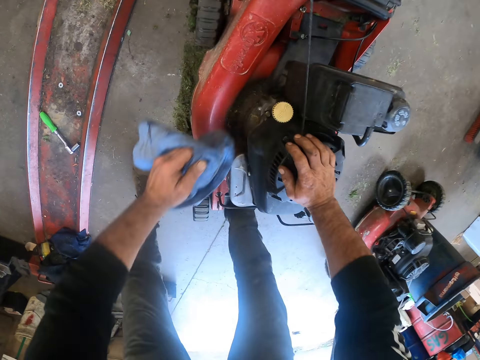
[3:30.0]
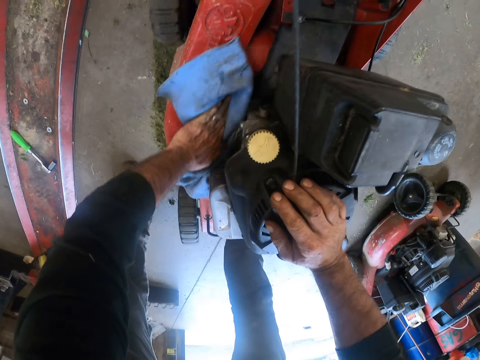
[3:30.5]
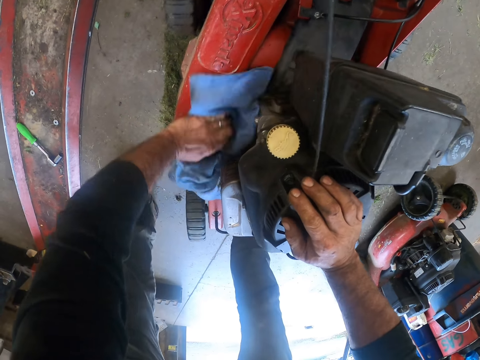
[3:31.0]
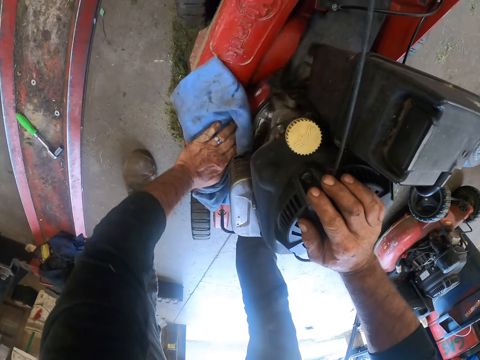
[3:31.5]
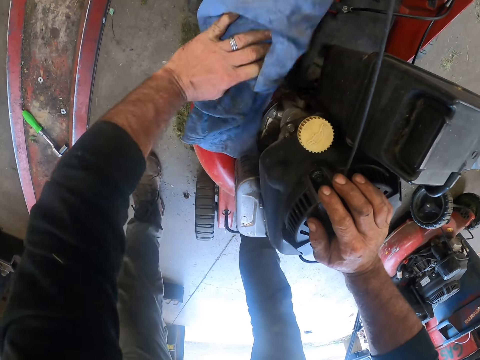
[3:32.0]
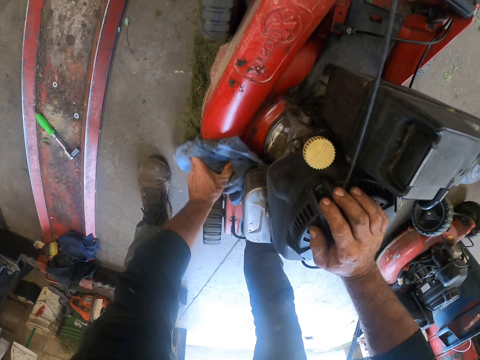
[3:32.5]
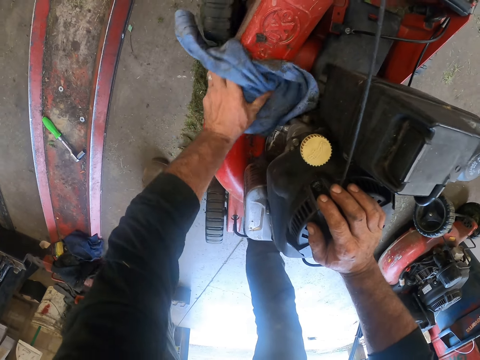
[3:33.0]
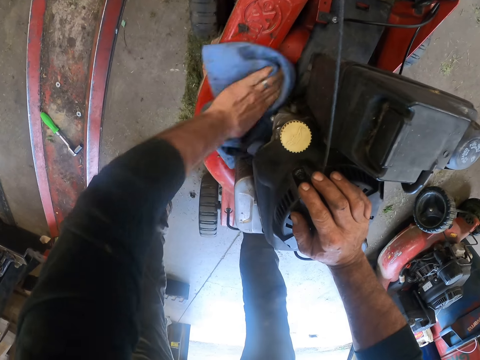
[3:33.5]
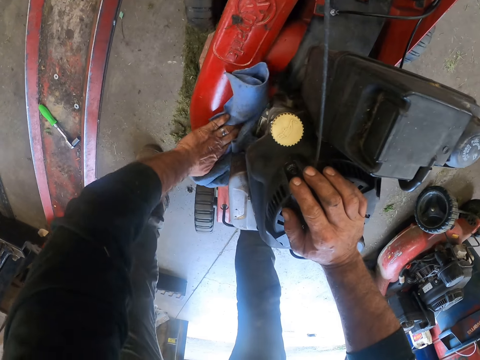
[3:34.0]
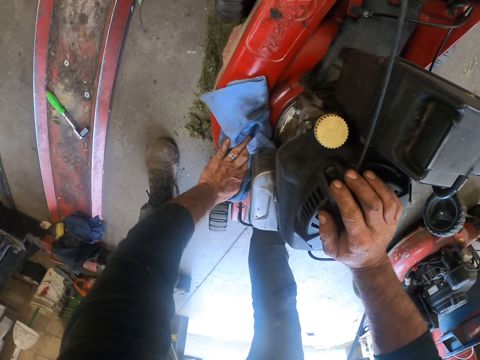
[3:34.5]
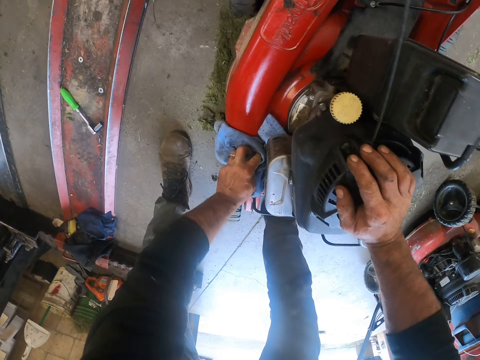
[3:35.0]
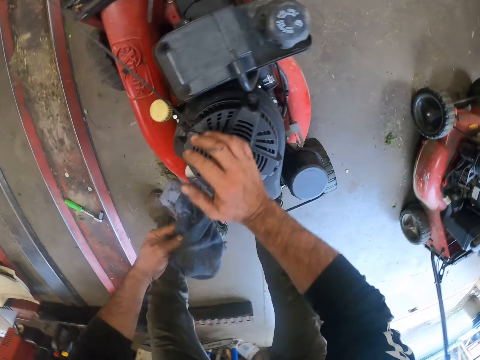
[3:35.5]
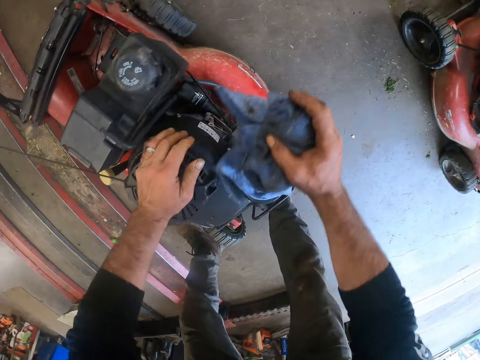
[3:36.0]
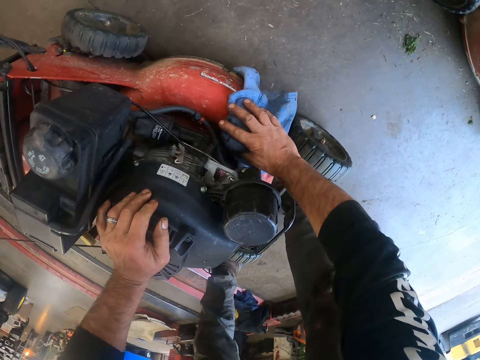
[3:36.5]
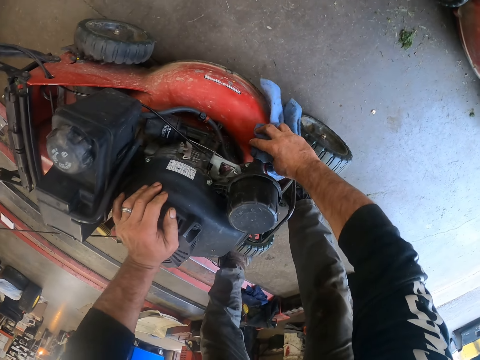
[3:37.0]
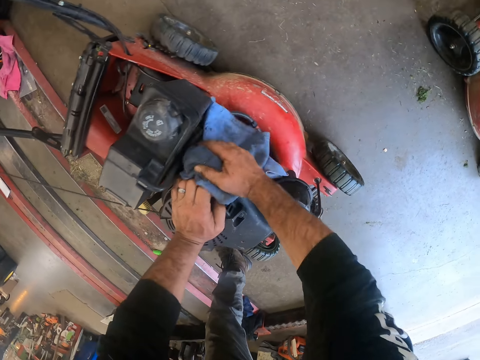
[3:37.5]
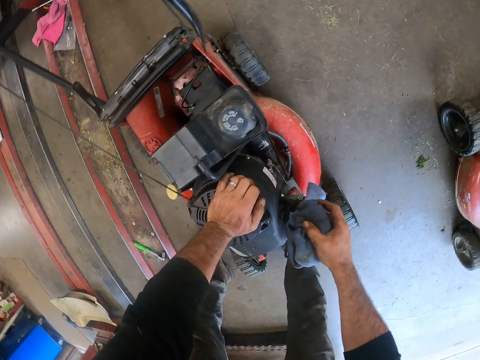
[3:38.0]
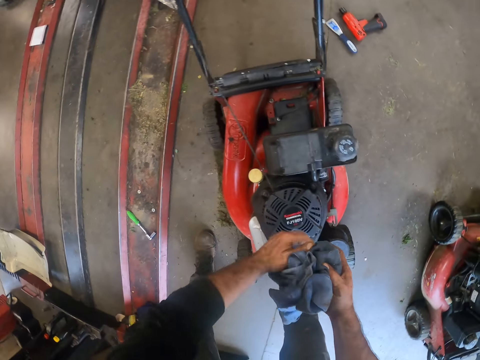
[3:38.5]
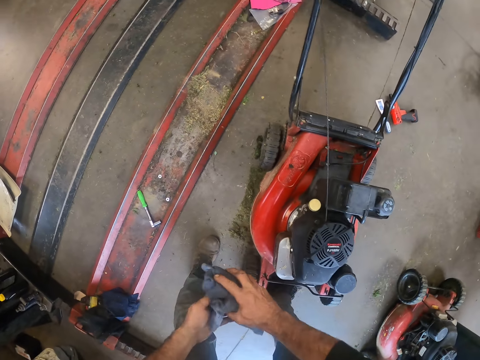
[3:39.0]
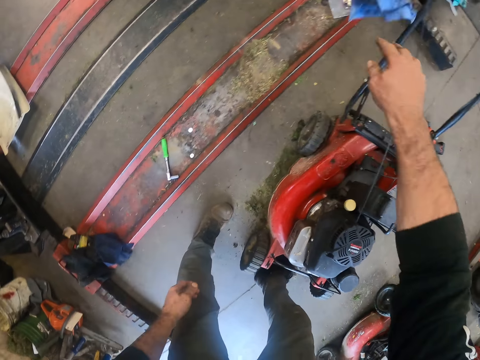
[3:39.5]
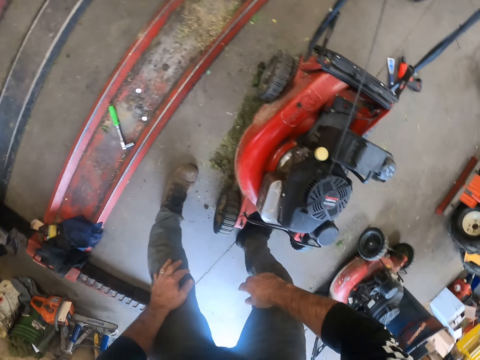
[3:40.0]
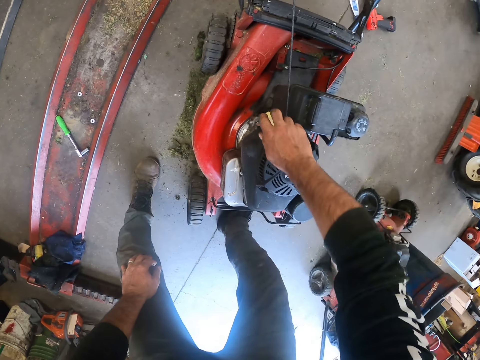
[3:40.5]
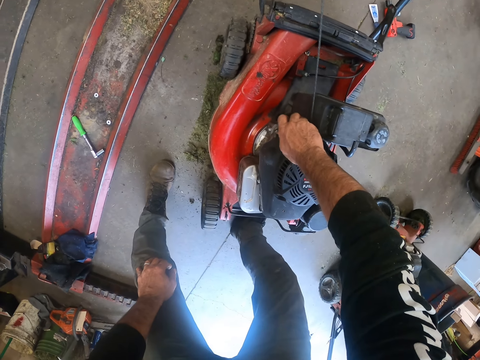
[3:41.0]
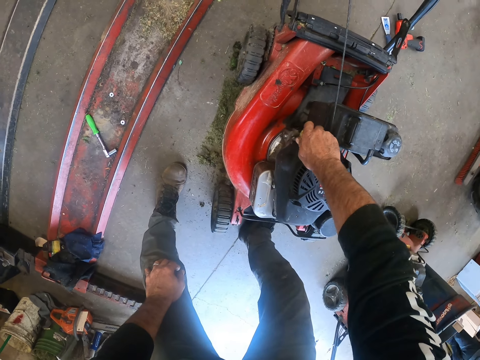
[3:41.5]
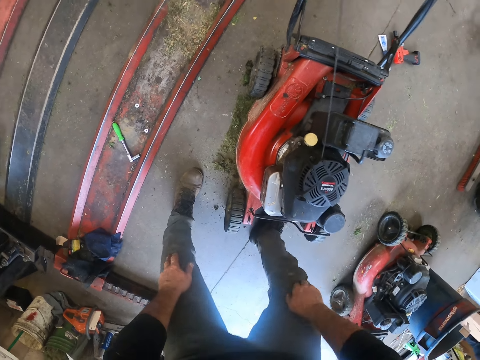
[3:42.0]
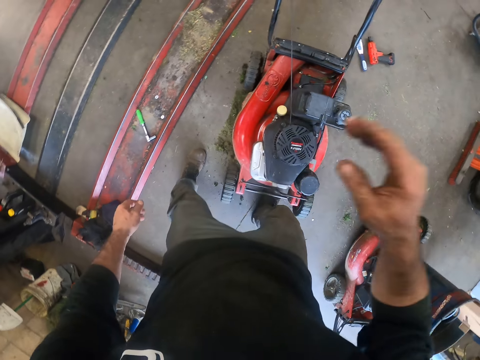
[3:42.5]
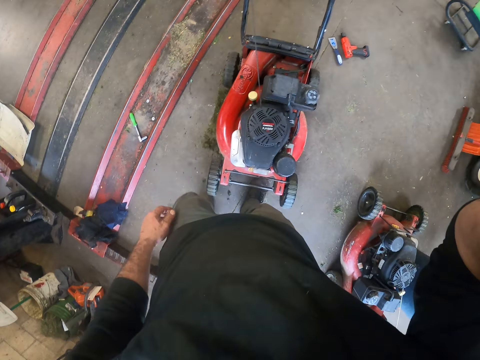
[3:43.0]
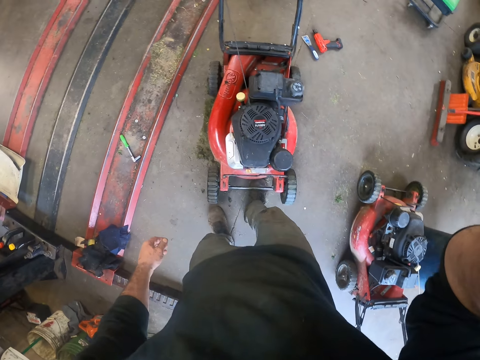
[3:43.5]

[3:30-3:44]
The camera wearer cleans the lawnmower with the cloth. He turns around the lawnmower. He passes the cloth to his right hand. He cleans the lawnmower with the cloth. He folds the fabric on his hands. He holds the cloth with his left hand. He throws away the cloth. He tightens the oil tank cover with his right hand. He touches his knees and lifts his right hand. He touches his head camera. He adjusts the camera.
